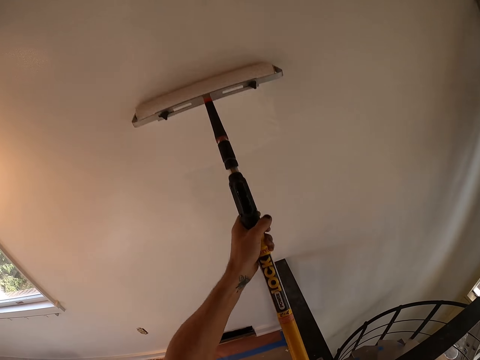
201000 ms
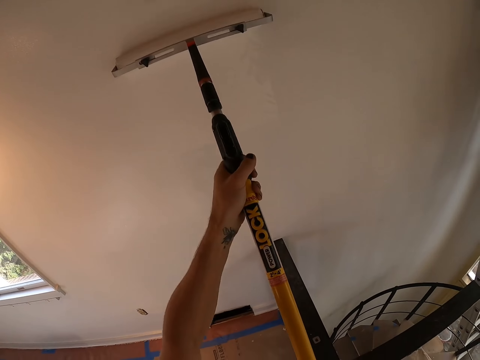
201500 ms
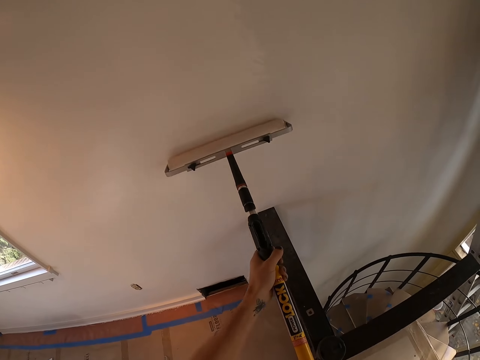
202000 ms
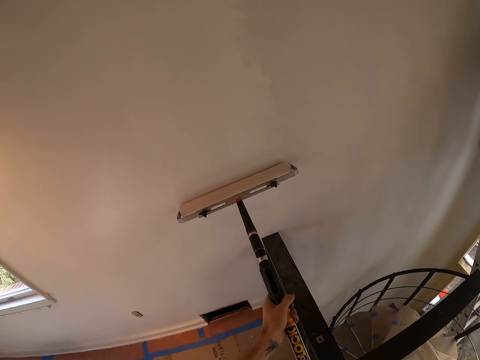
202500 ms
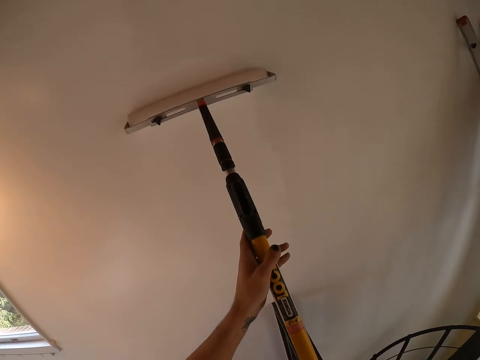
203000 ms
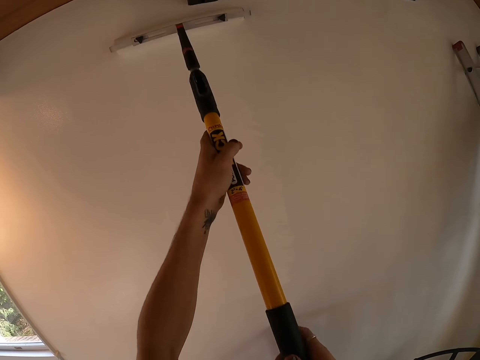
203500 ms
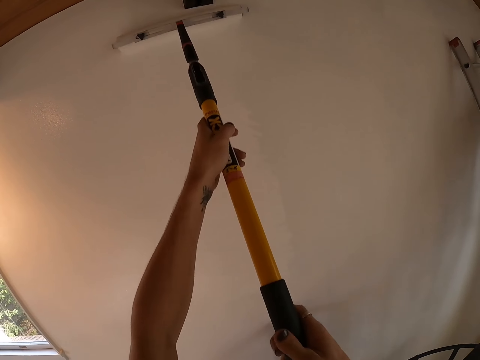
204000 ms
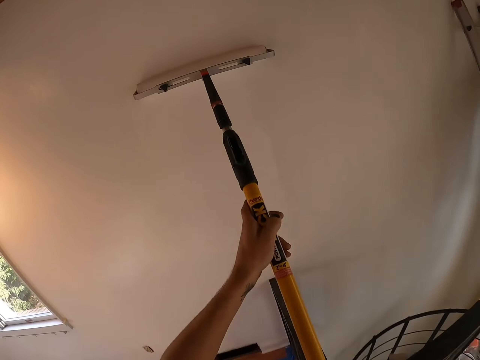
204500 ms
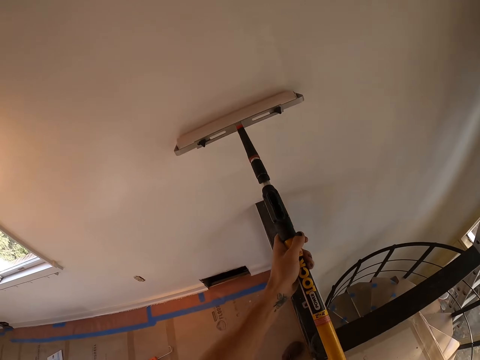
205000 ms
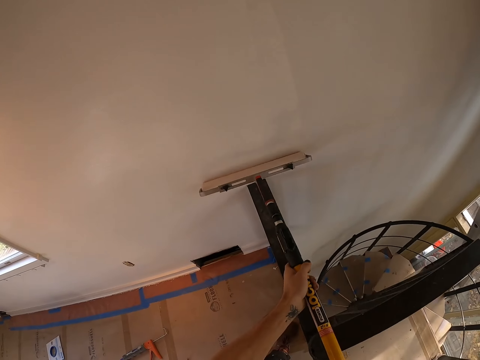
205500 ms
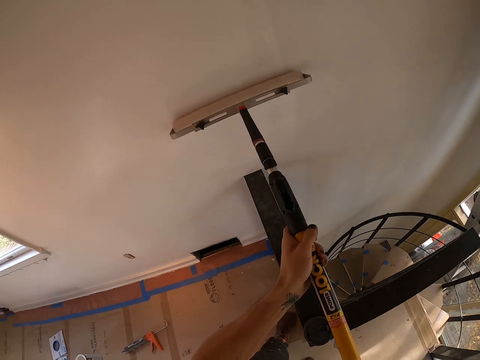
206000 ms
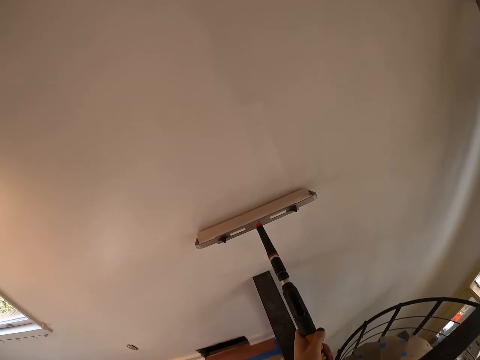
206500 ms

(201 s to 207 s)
The camera wearer paints a wall with a paint roller. They sand the wall with a drywall vacuum sander.

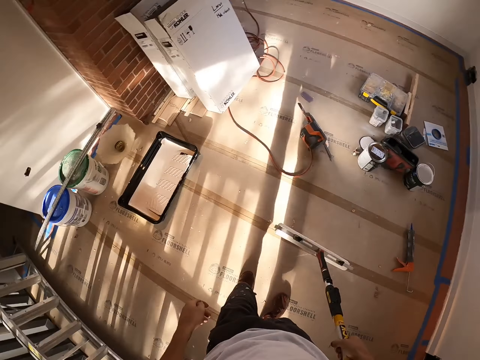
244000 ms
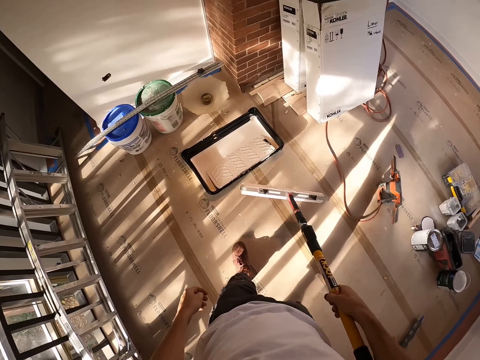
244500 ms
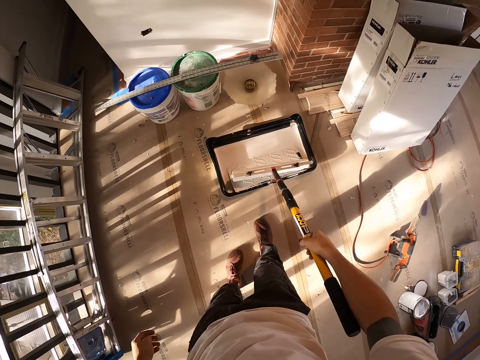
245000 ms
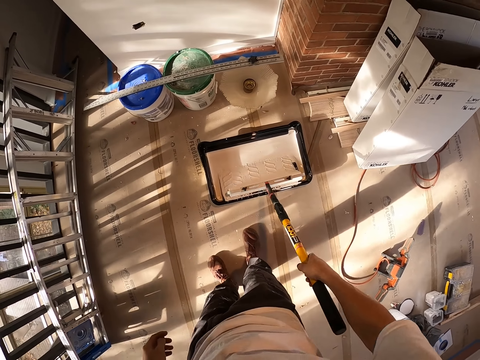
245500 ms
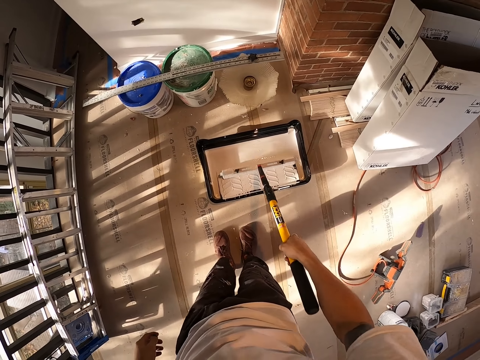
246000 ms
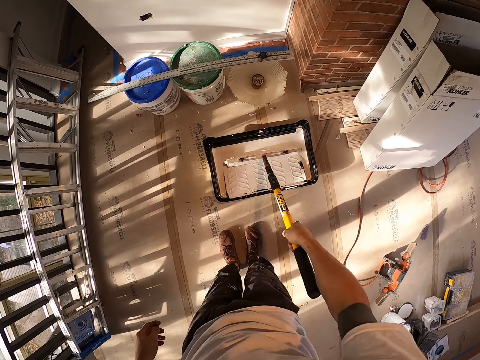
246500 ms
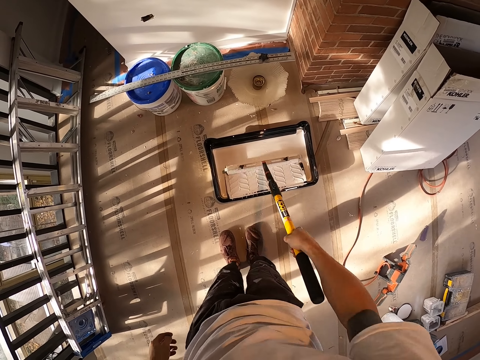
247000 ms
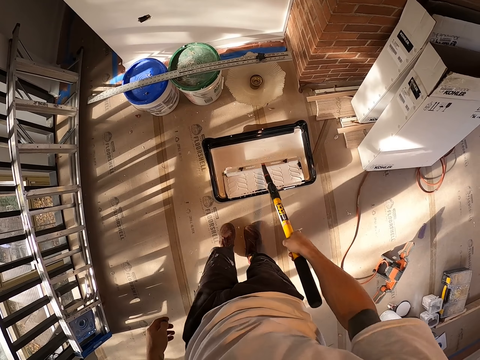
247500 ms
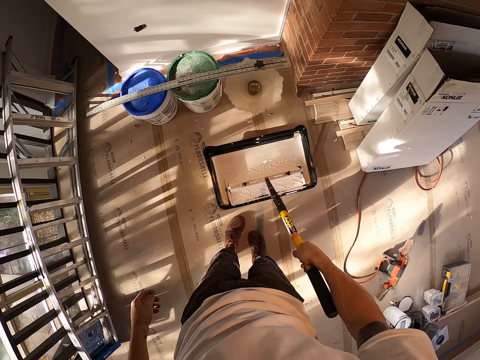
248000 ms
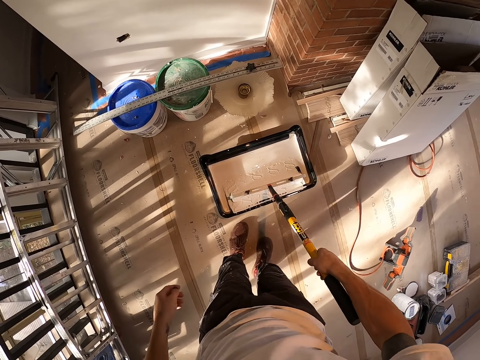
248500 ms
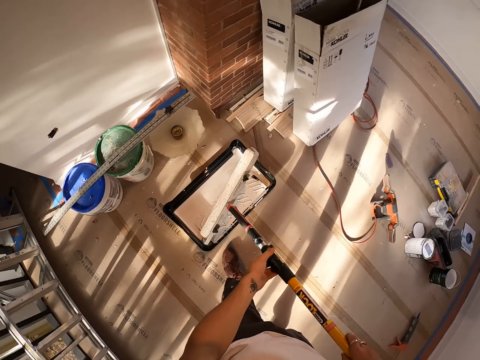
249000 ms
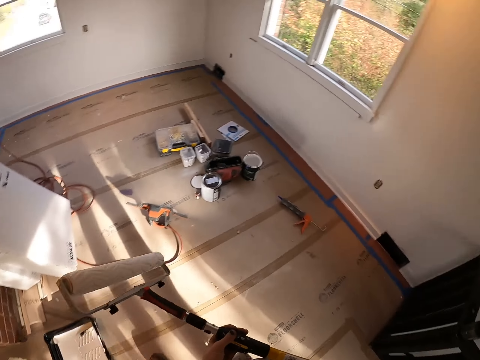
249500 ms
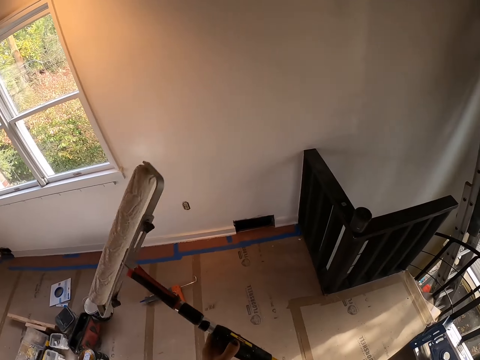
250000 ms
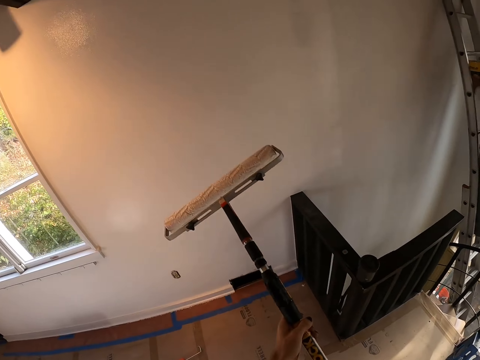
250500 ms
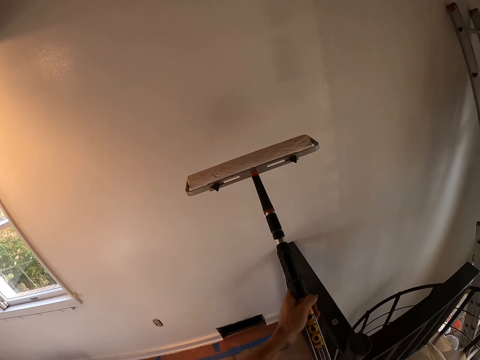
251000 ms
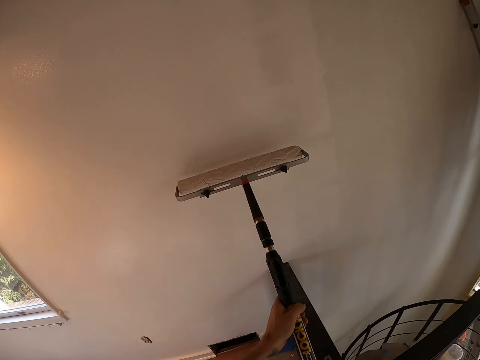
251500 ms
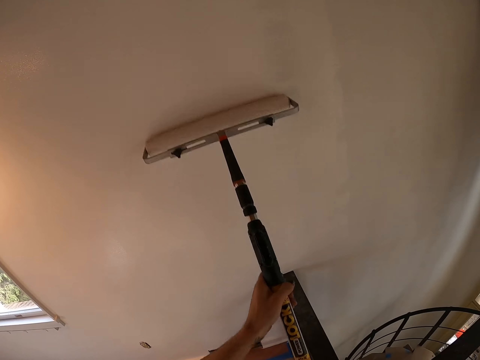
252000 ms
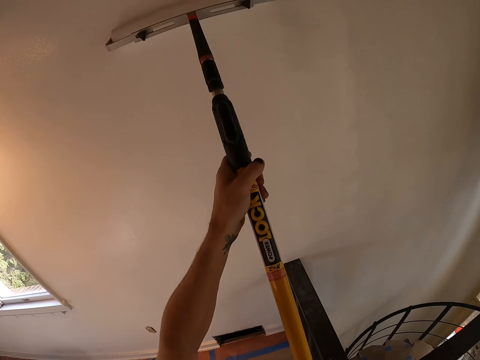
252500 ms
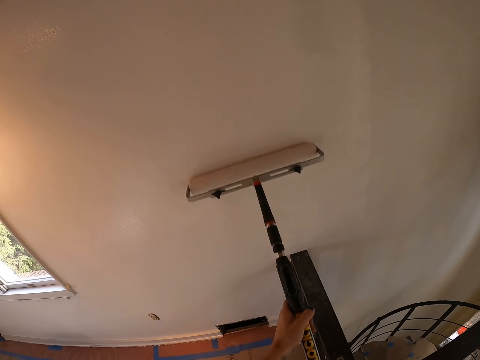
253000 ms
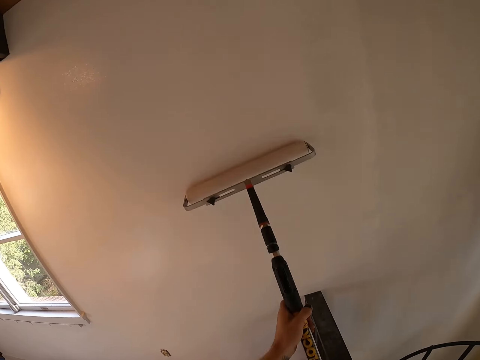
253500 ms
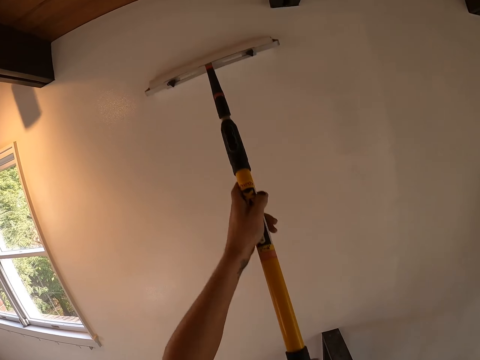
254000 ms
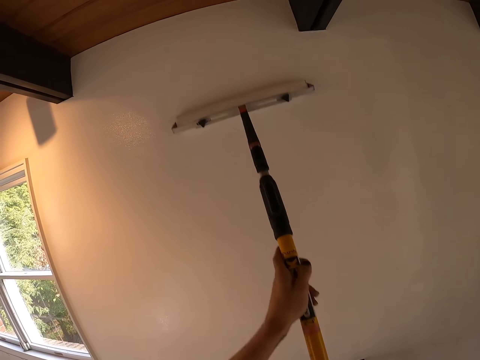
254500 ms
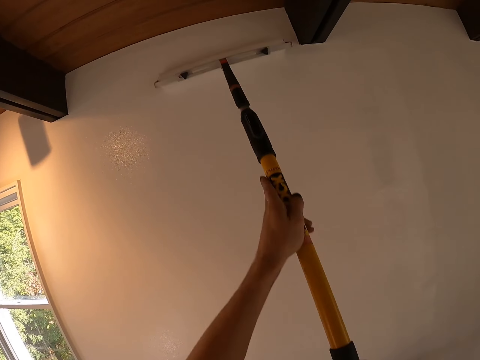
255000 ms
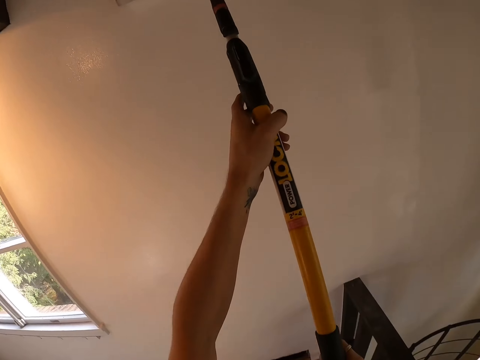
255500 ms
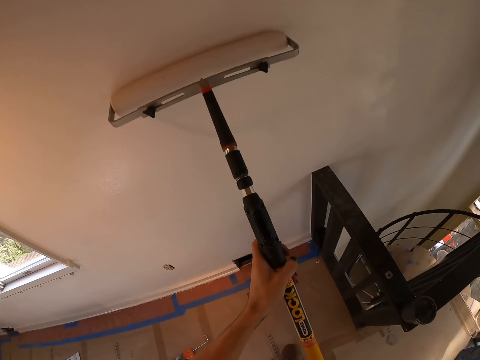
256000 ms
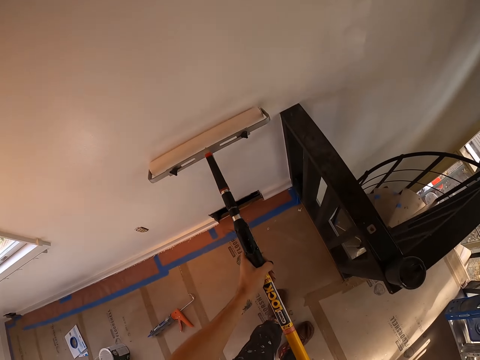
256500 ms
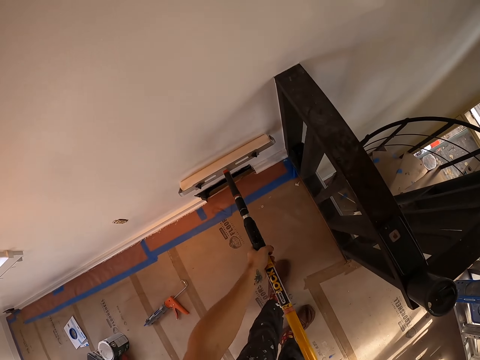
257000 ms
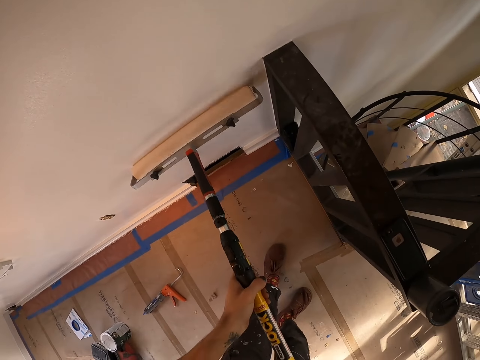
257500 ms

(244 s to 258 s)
The camera wearer takes the paint on the paint machine. They brush on the paint collector with a paint roller. They paint a wall with the paint roller. They sand the wall with a drywall vacuum sander.

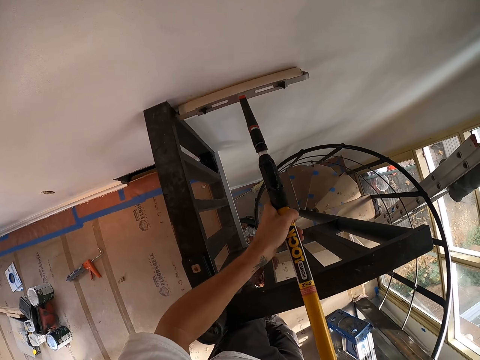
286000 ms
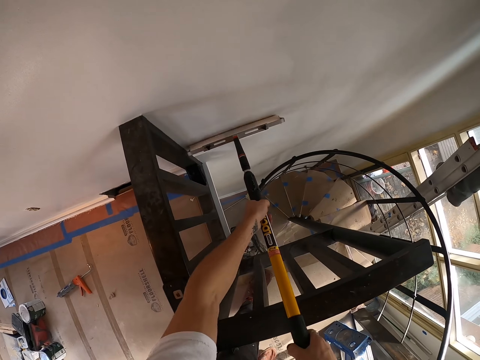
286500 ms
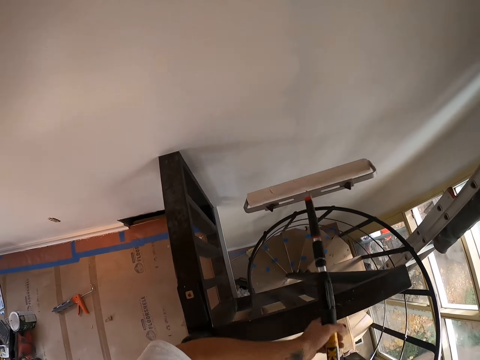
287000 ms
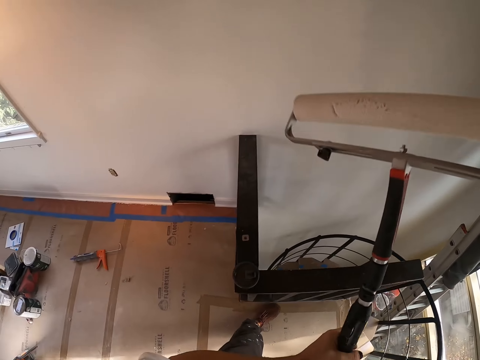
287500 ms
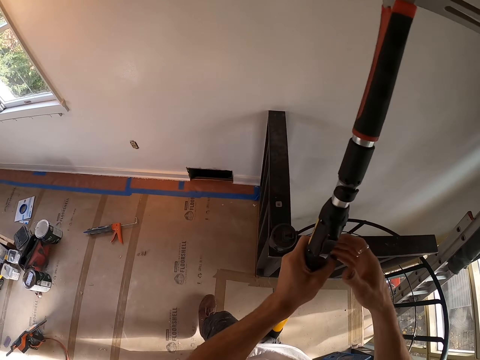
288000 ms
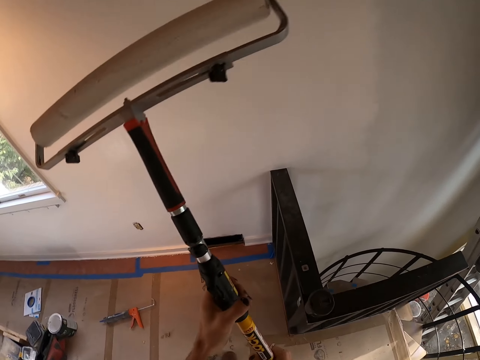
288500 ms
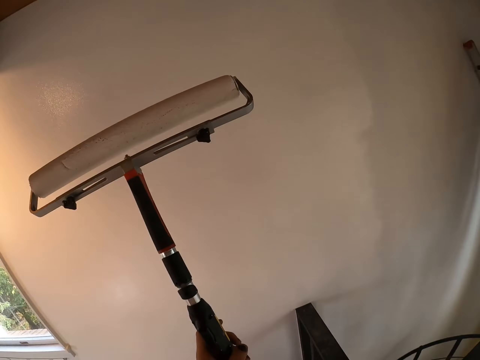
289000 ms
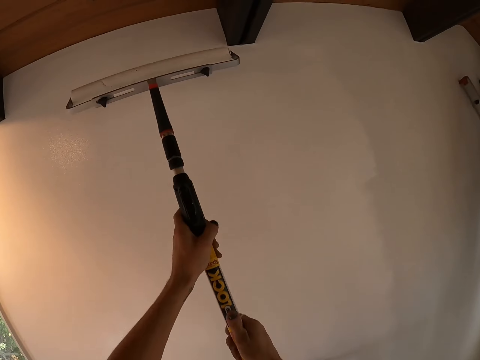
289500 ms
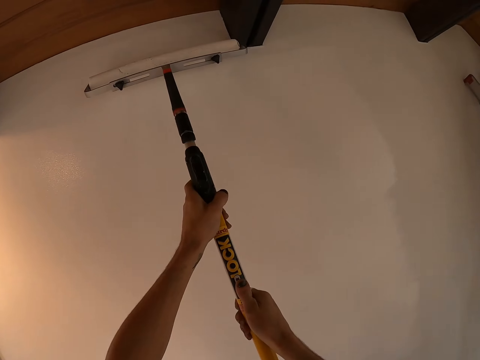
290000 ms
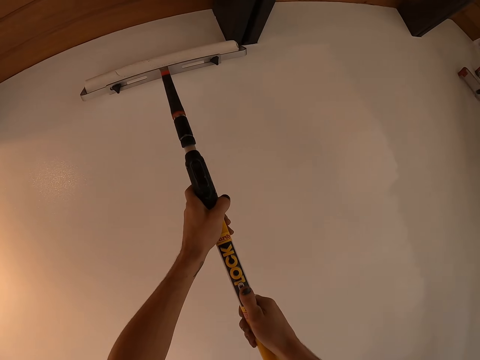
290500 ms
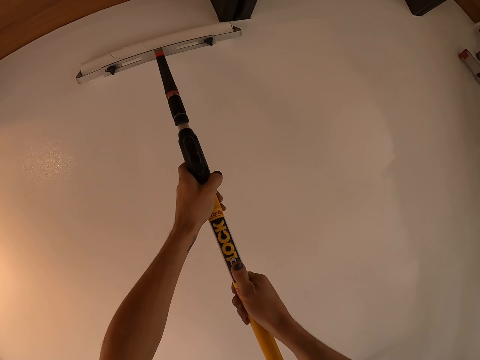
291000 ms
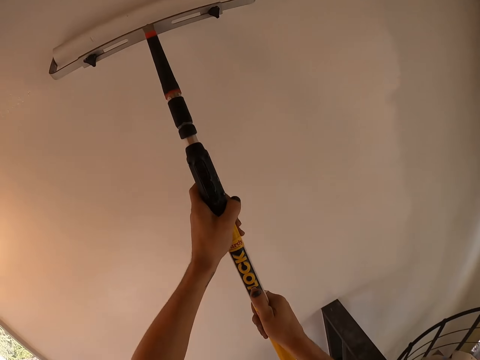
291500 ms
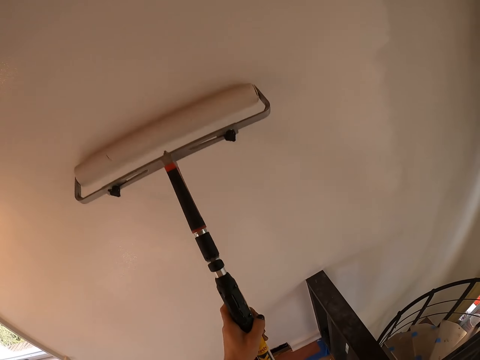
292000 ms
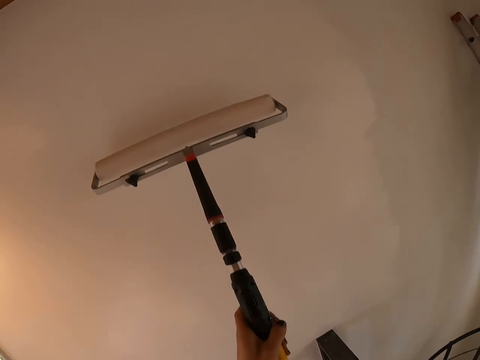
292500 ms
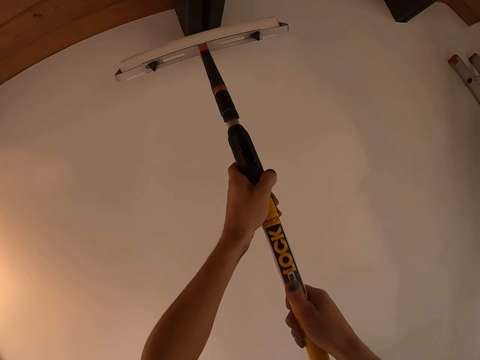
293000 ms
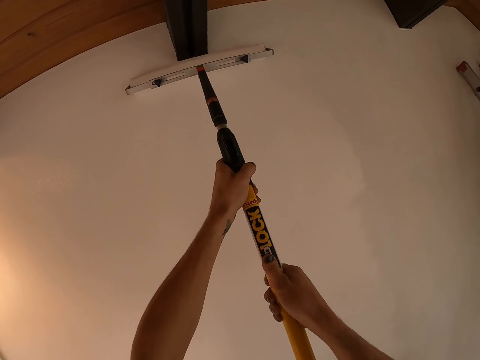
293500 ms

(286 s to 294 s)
The camera wearer turns to the side. They hold a paint roller brush and paint the wall with the paint roller brush.
